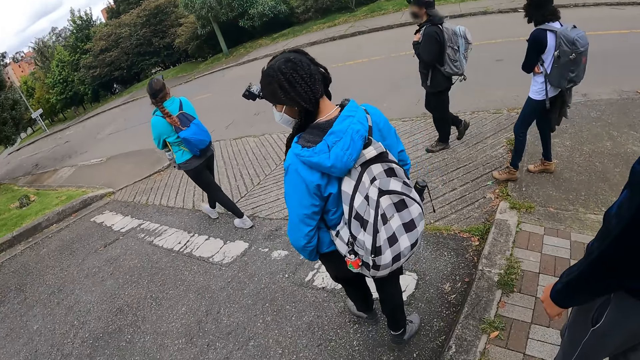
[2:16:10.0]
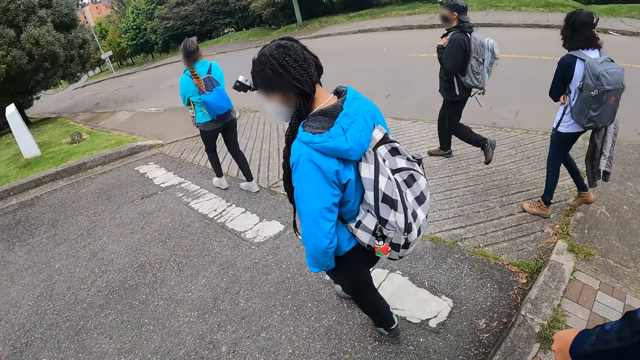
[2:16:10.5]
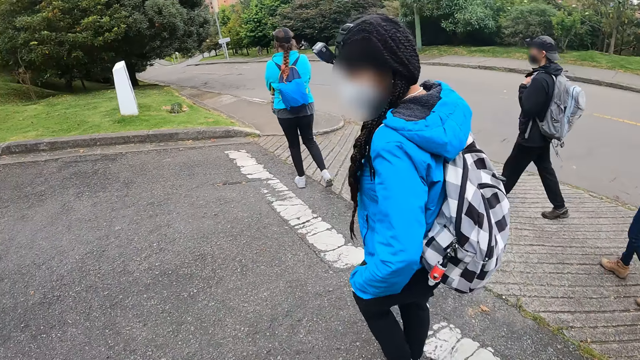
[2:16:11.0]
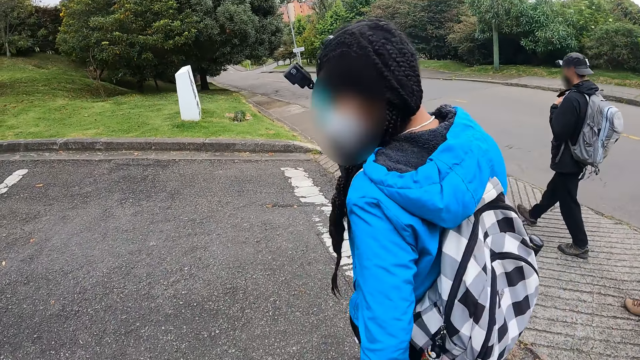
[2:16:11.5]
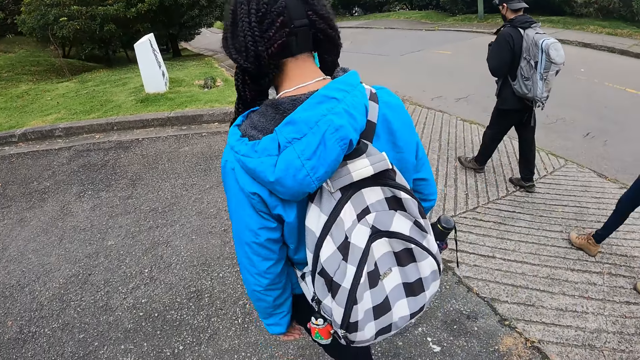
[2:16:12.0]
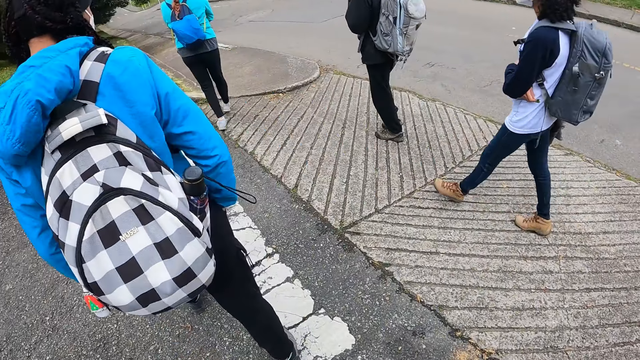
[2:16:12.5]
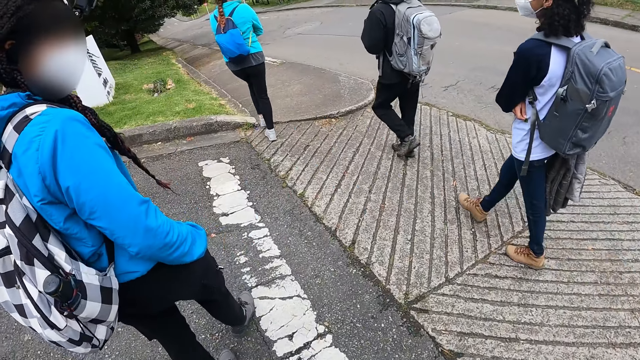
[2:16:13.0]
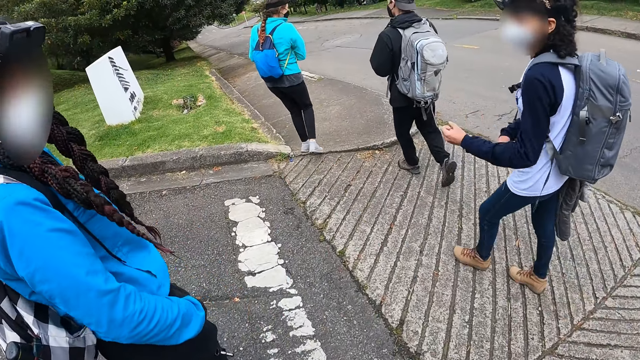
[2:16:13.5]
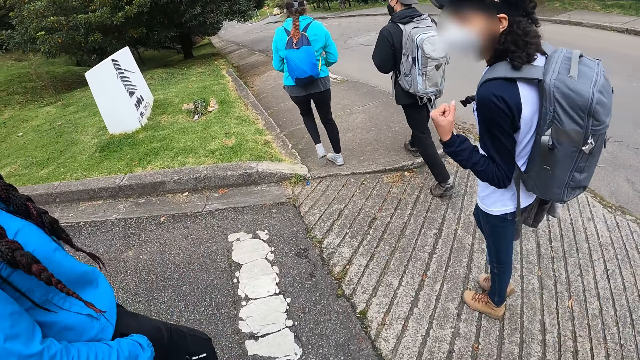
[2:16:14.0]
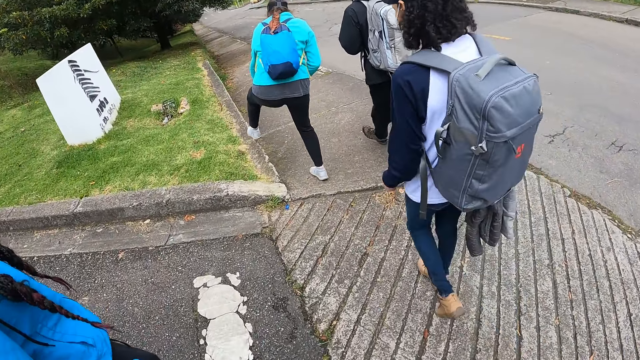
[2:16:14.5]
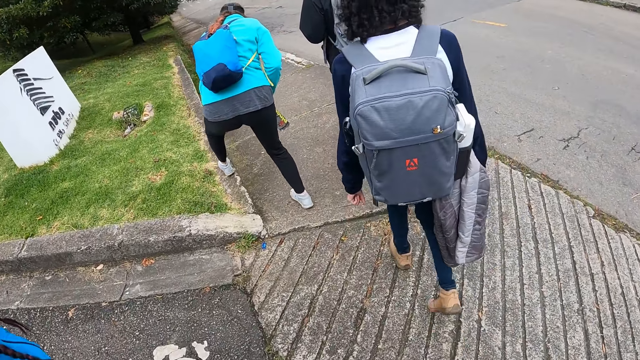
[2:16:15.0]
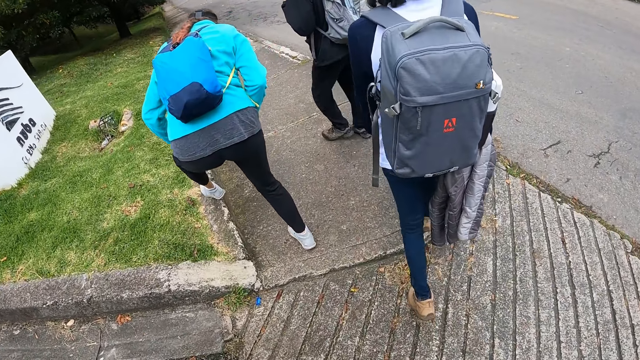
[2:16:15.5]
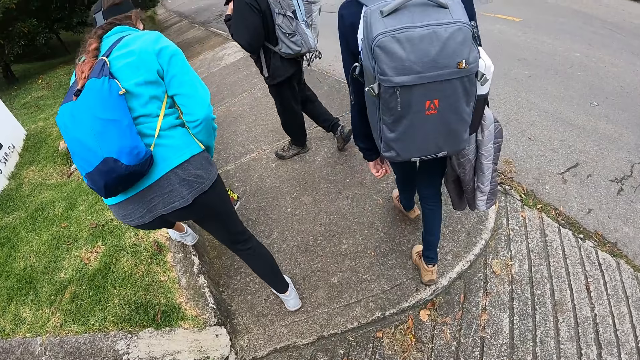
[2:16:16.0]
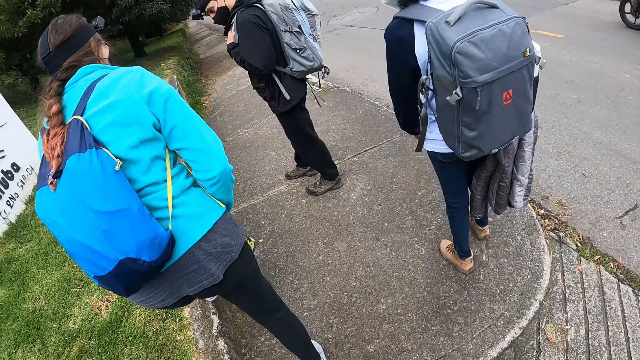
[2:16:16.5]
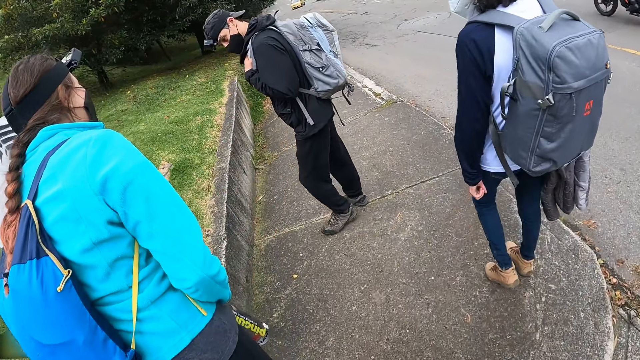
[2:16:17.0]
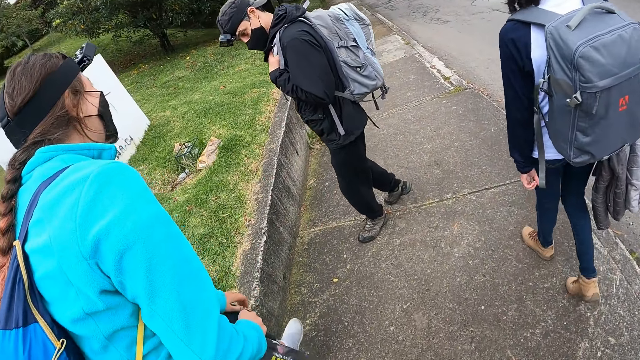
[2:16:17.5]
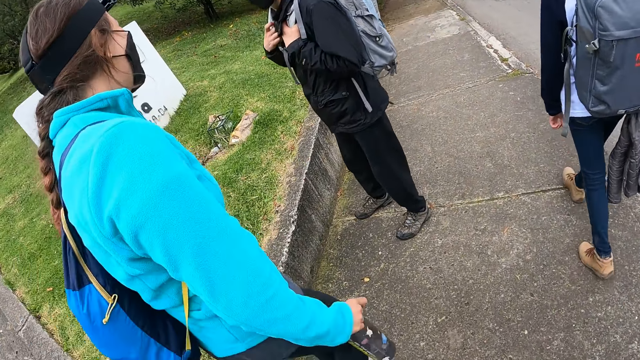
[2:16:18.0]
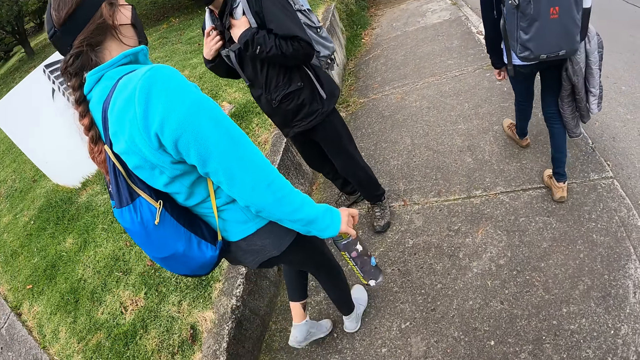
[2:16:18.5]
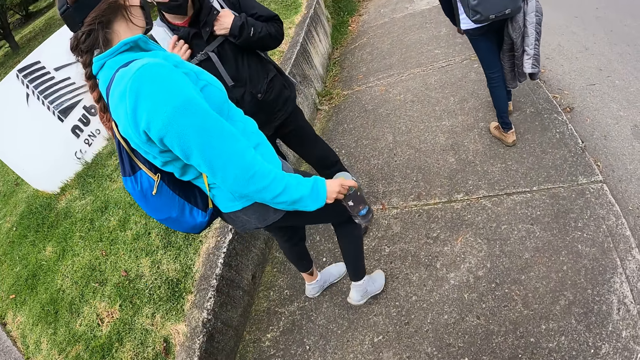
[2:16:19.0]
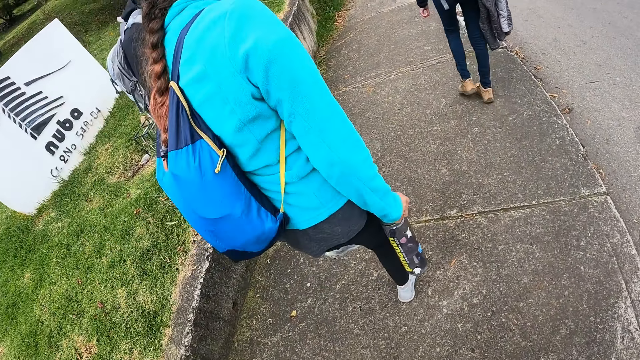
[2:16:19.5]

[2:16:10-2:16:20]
The camera wearer walks around the road with the team. They look at a woman. The woman puts her left leg on a walkway. The woman takes her left leg off the walkway.

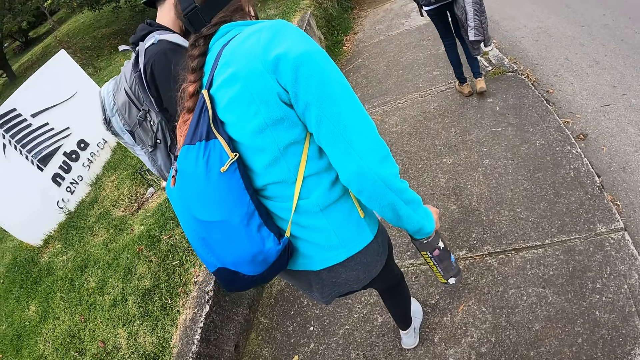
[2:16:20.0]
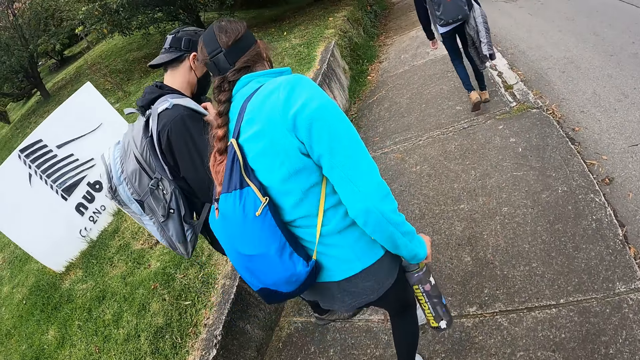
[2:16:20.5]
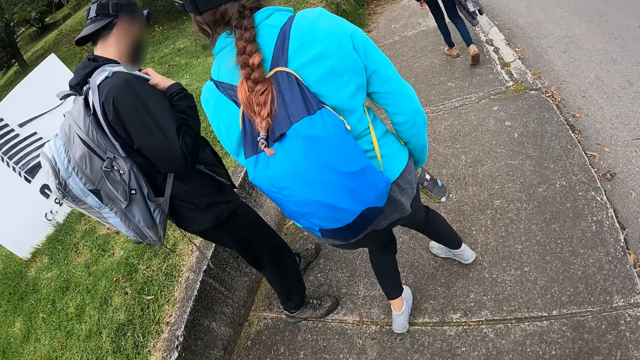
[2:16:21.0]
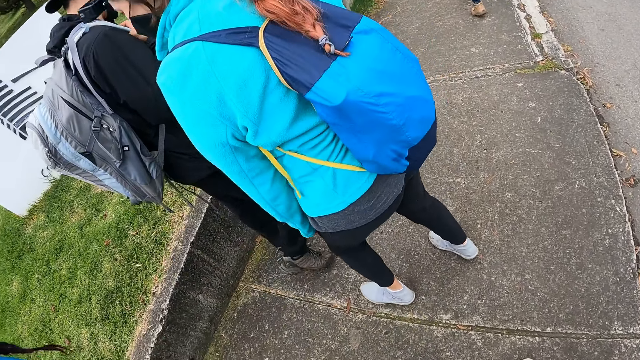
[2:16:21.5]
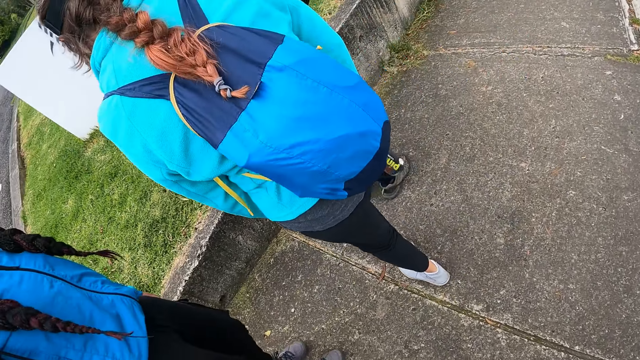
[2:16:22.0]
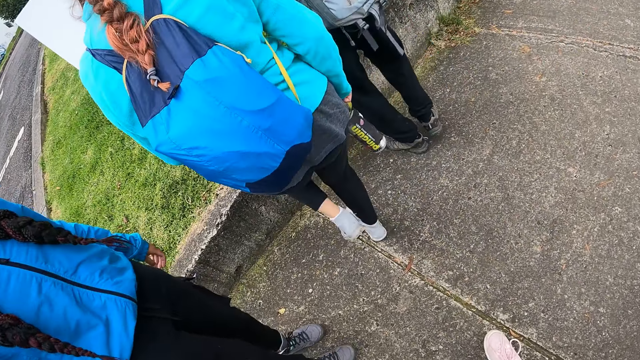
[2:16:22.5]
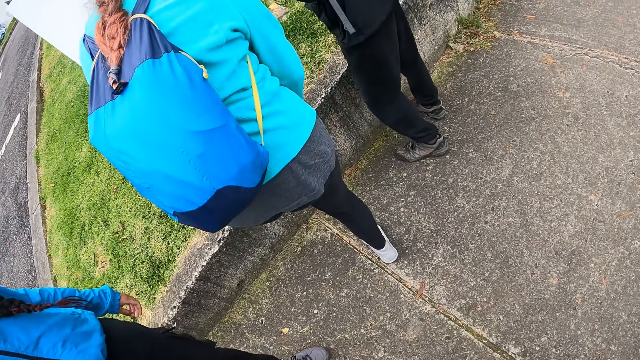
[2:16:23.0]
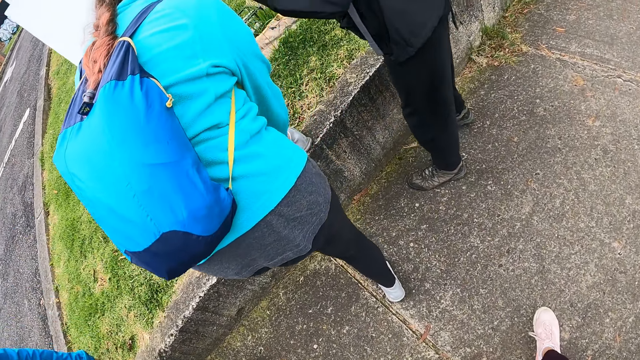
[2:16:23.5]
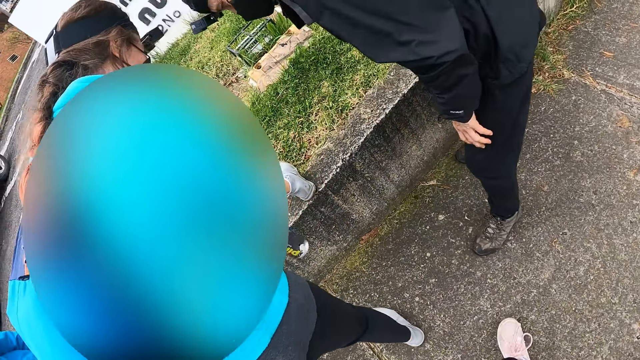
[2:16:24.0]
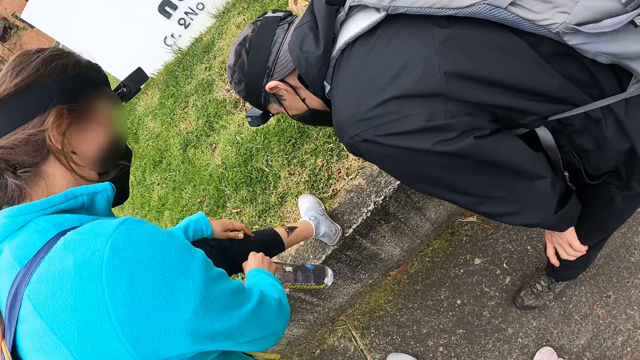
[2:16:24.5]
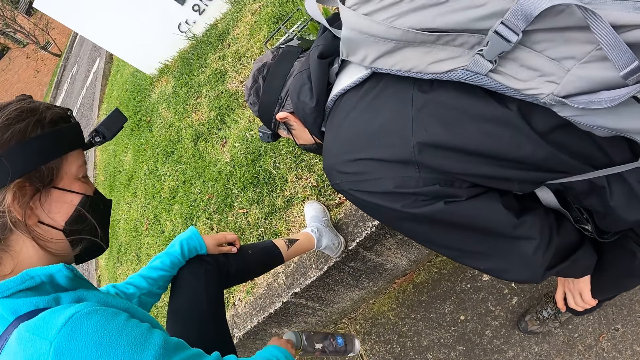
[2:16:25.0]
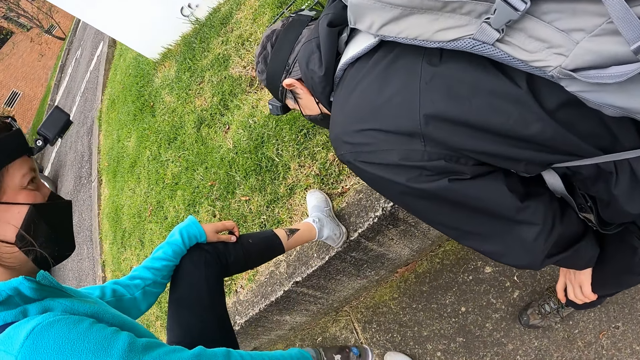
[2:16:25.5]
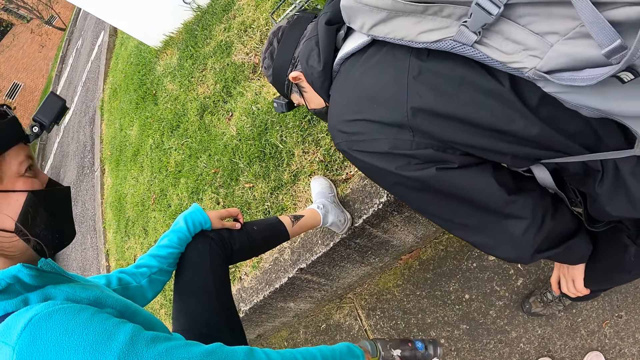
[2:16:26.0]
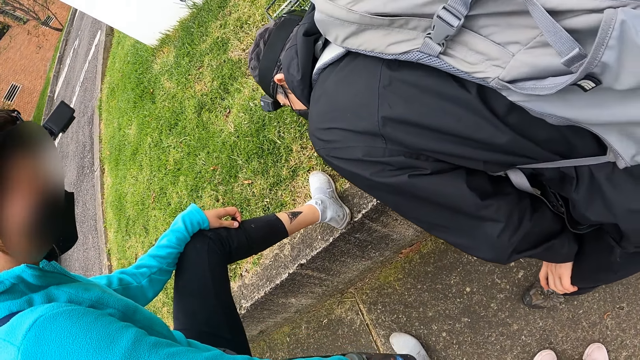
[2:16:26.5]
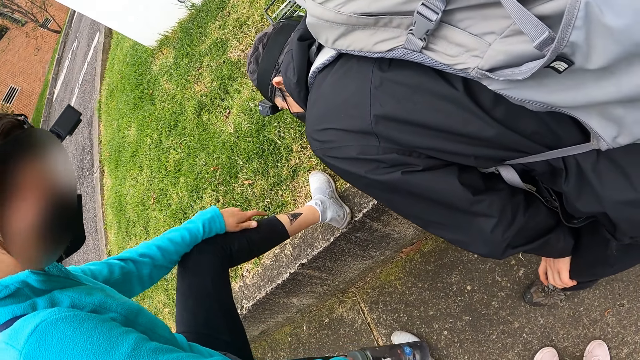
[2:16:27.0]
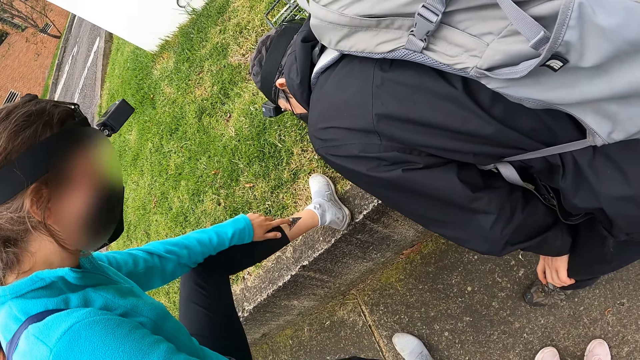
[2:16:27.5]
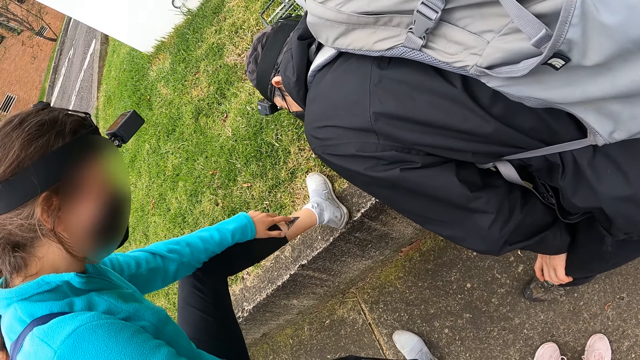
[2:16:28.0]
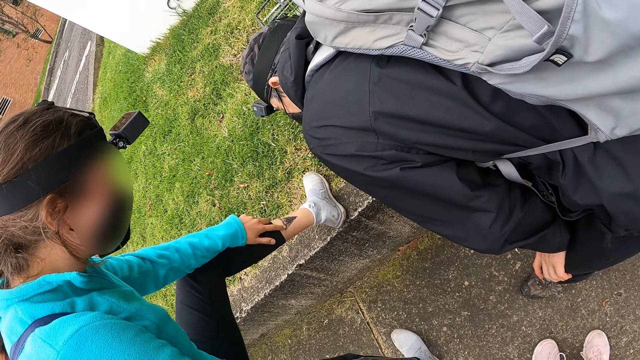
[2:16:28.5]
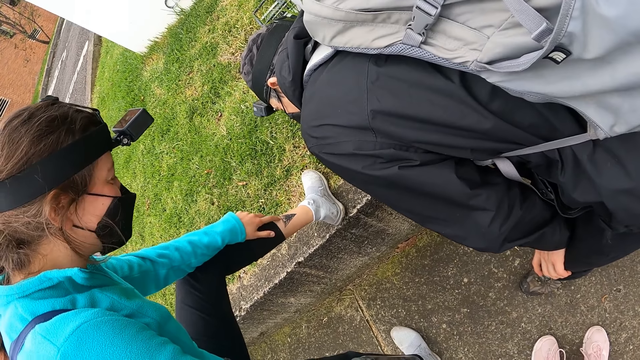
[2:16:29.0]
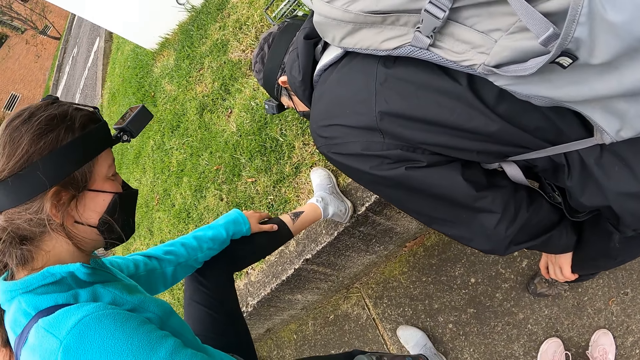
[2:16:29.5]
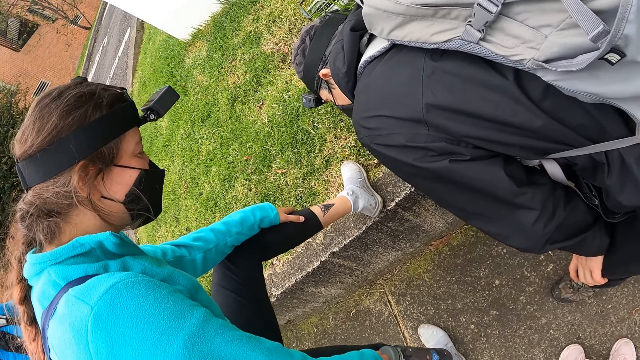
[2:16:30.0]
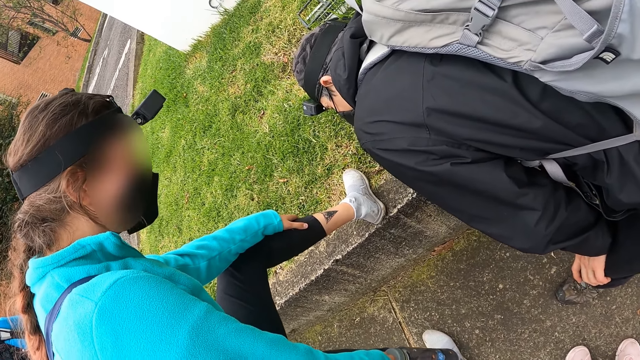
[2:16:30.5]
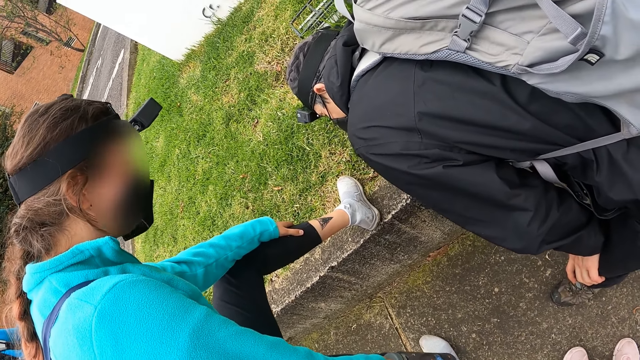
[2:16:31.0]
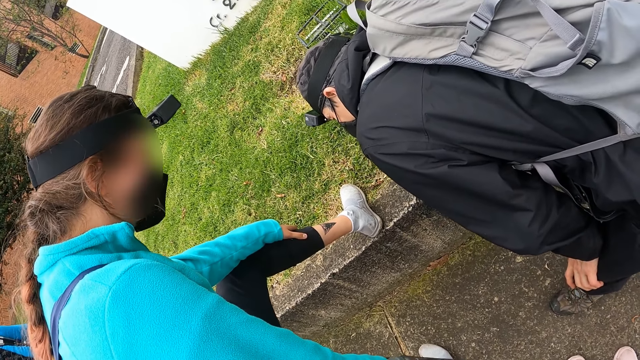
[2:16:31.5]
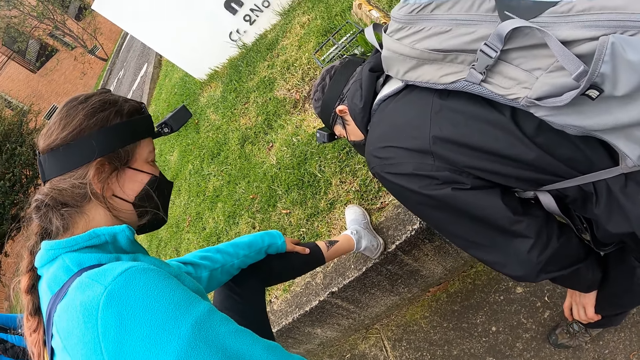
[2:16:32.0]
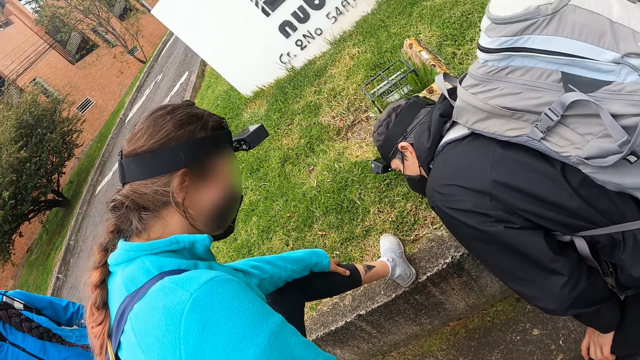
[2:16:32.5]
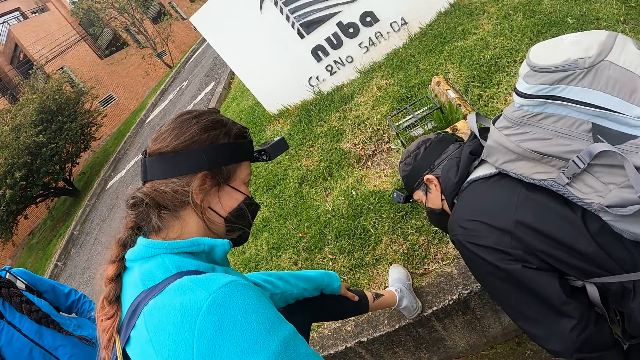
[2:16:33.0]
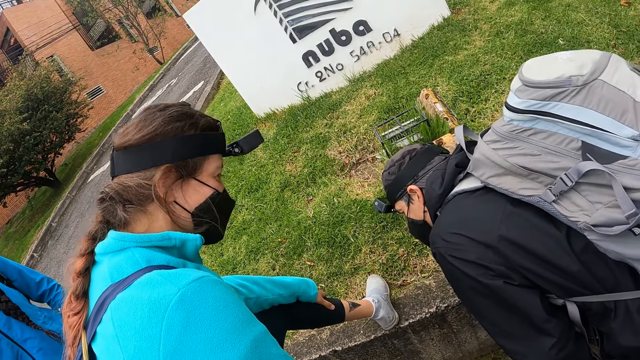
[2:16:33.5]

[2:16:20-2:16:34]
The camera wearer looks at a woman. Another woman interacts with a man. The other woman puts her left leg on the walkway. The man puts his left hand on his knee. The camera wearer pauses beside the other woman. They look at the first woman's leg. The other woman touches a tattoo on her left leg with her left hand on the walkway. The first woman converses with another man. The camera wearer looks at the first woman's leg.
